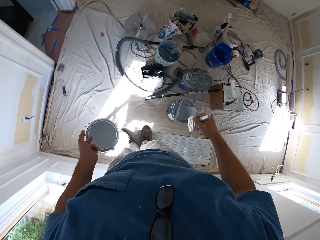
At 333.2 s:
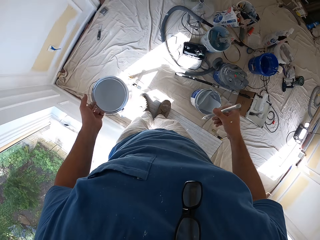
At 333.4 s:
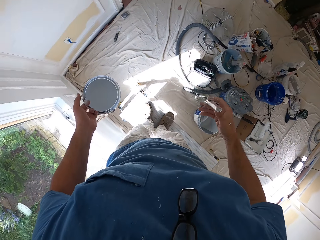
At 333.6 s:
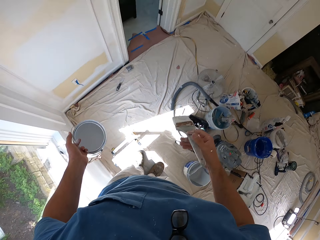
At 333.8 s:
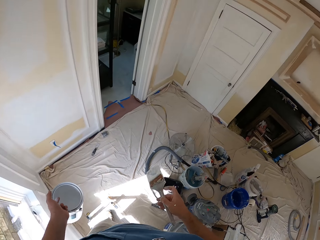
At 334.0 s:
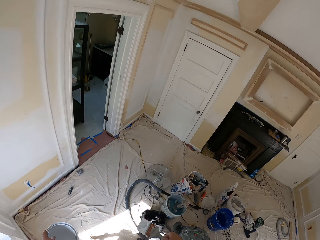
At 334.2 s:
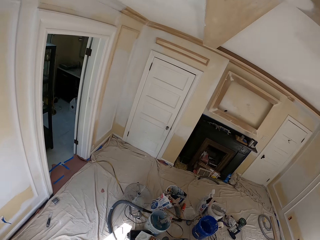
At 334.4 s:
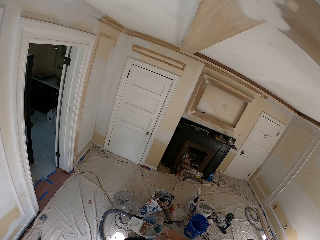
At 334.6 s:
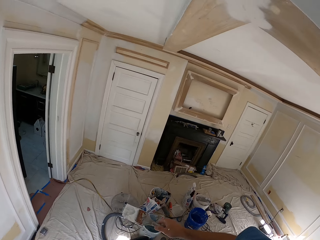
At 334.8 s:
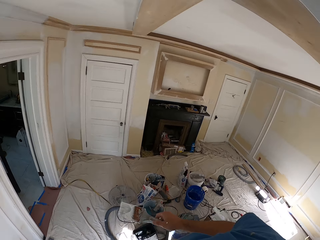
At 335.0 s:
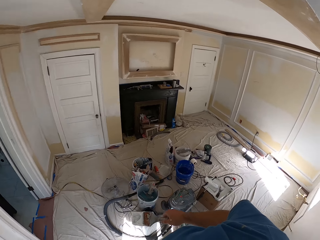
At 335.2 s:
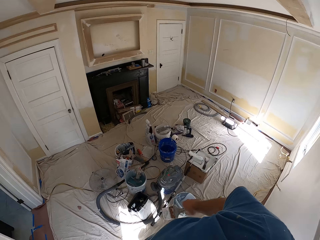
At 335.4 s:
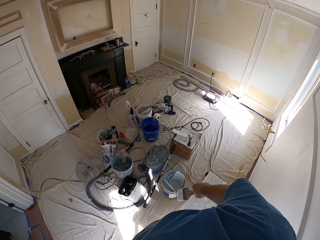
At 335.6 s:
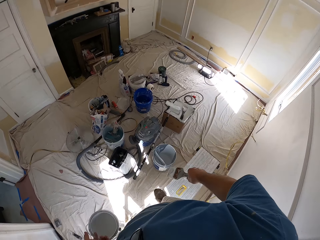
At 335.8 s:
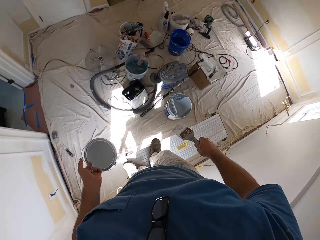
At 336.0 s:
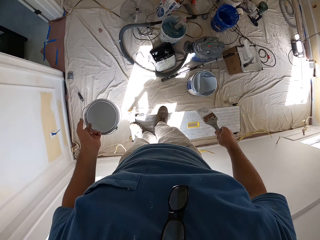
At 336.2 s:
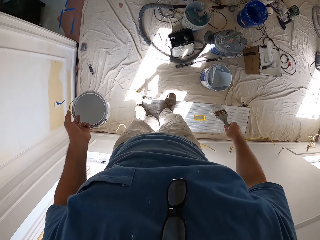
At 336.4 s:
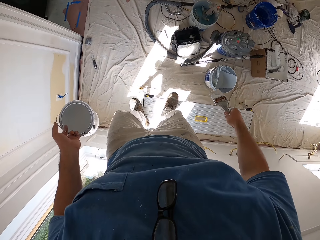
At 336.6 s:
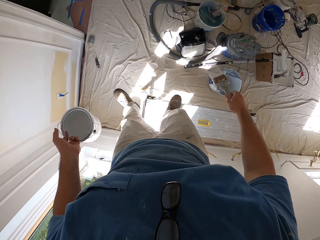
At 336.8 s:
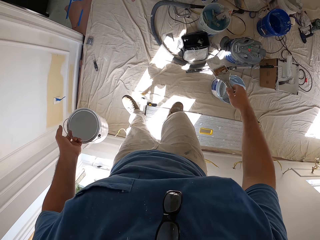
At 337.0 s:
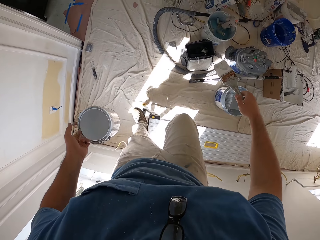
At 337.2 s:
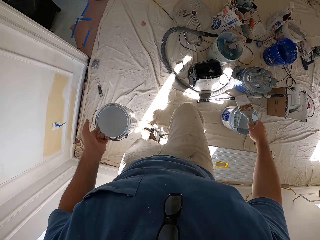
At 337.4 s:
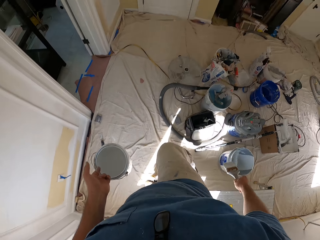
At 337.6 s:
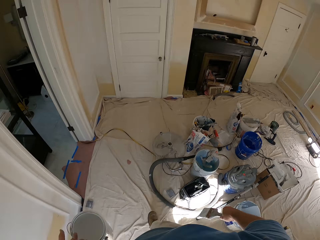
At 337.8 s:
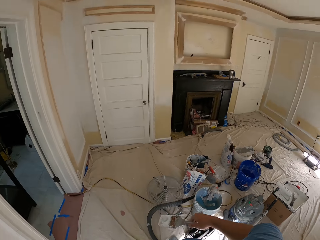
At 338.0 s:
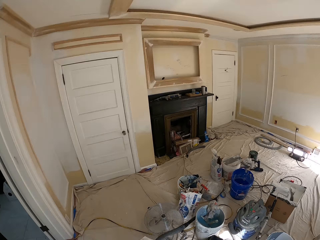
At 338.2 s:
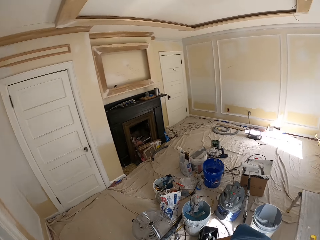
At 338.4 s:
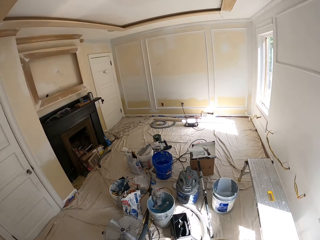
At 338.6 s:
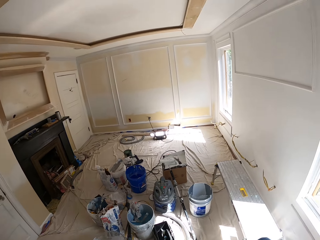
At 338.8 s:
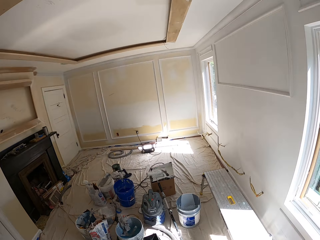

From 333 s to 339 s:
The camera wearer looks around. They step down from the table. They drop down on the bench.

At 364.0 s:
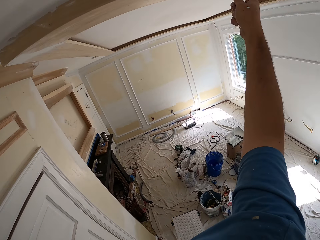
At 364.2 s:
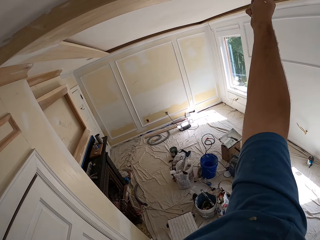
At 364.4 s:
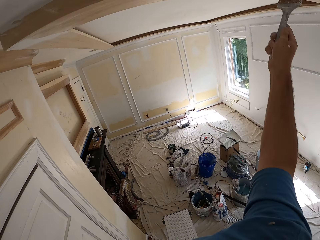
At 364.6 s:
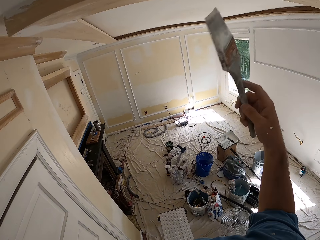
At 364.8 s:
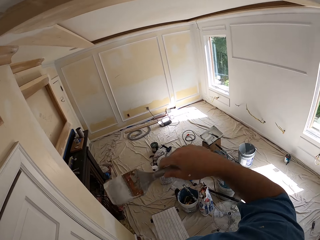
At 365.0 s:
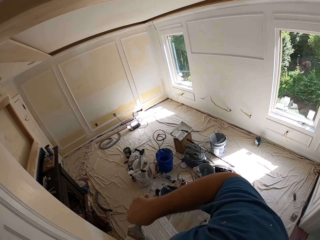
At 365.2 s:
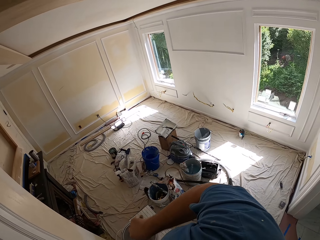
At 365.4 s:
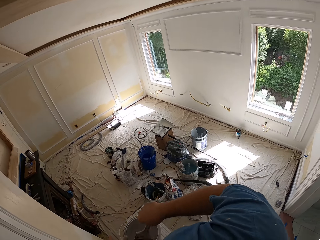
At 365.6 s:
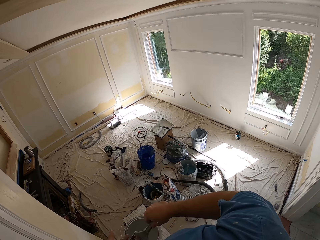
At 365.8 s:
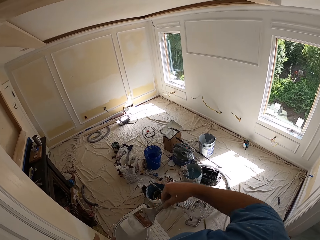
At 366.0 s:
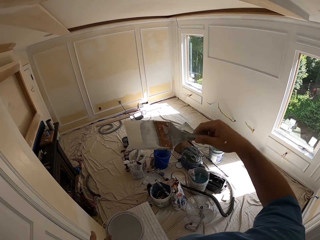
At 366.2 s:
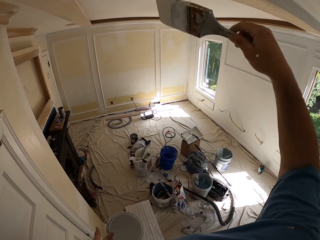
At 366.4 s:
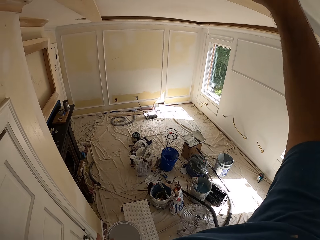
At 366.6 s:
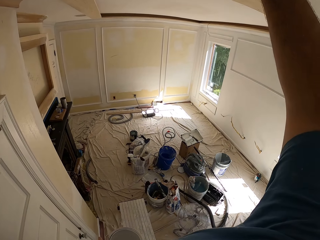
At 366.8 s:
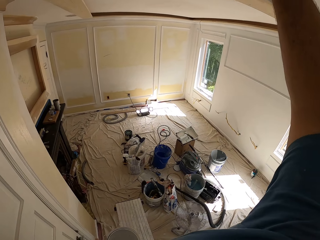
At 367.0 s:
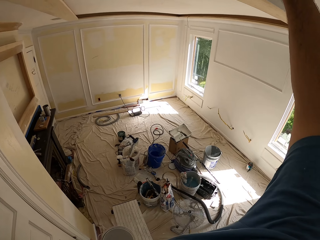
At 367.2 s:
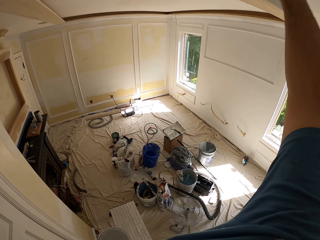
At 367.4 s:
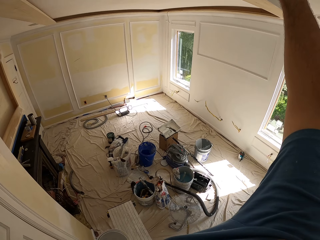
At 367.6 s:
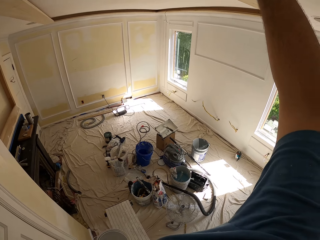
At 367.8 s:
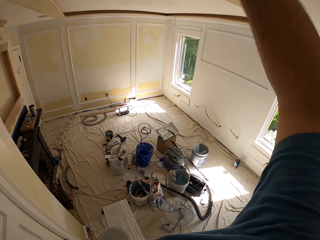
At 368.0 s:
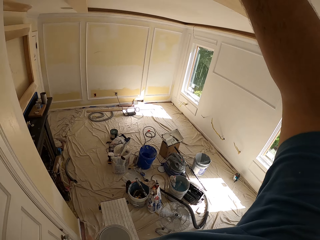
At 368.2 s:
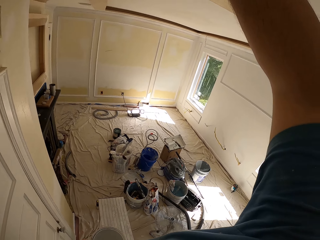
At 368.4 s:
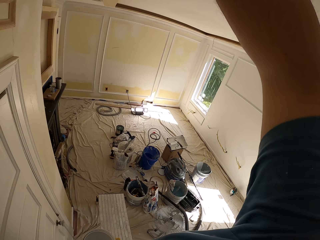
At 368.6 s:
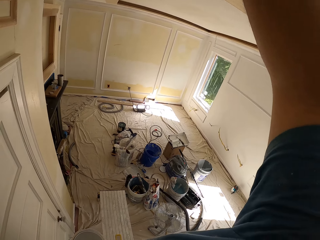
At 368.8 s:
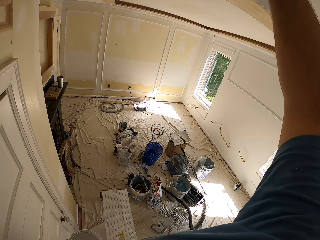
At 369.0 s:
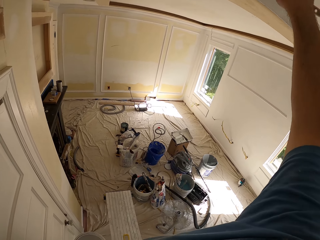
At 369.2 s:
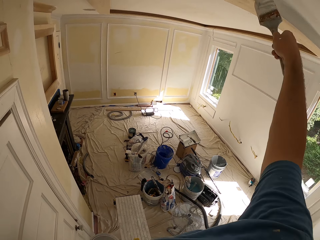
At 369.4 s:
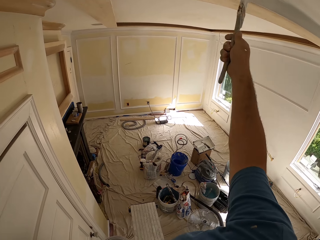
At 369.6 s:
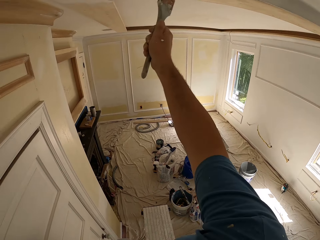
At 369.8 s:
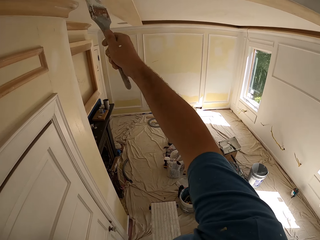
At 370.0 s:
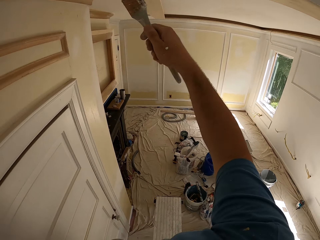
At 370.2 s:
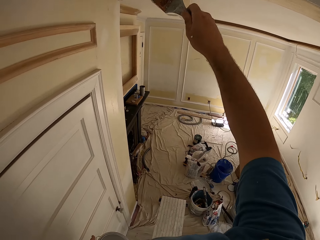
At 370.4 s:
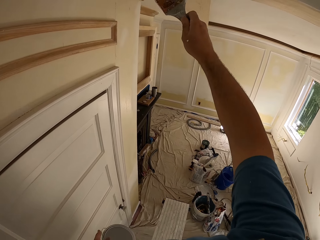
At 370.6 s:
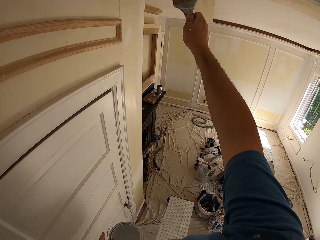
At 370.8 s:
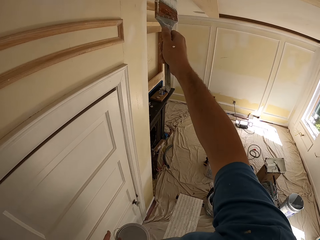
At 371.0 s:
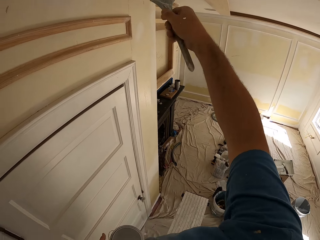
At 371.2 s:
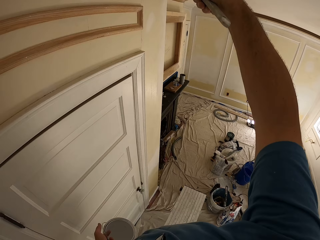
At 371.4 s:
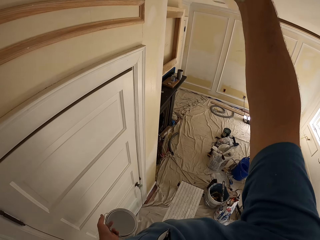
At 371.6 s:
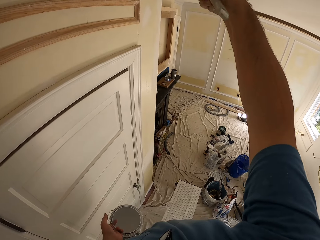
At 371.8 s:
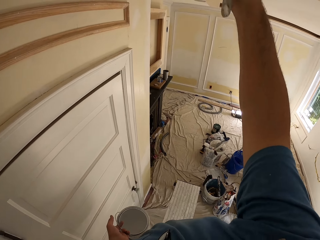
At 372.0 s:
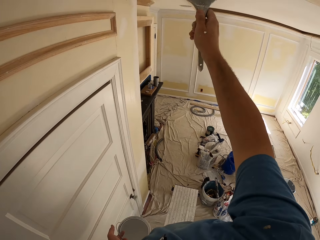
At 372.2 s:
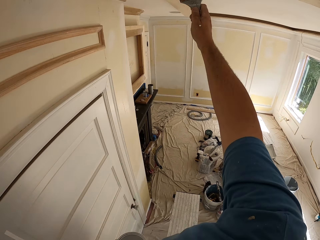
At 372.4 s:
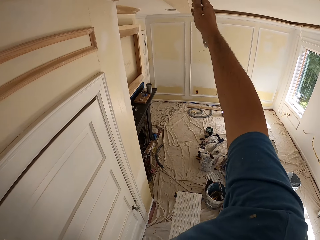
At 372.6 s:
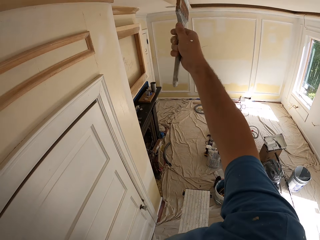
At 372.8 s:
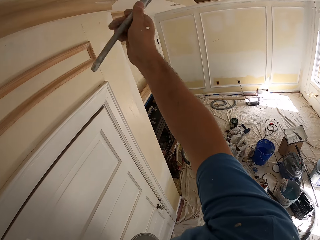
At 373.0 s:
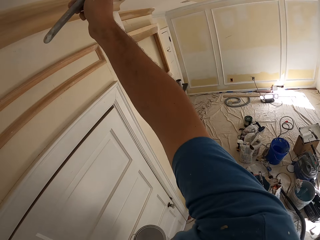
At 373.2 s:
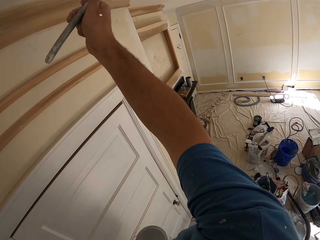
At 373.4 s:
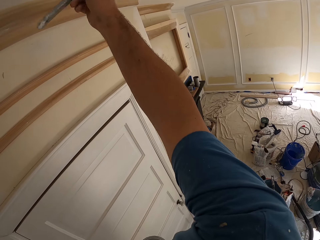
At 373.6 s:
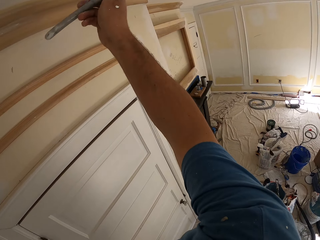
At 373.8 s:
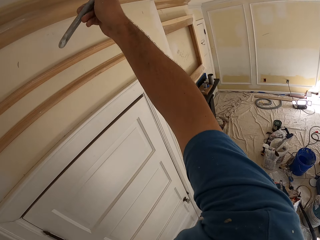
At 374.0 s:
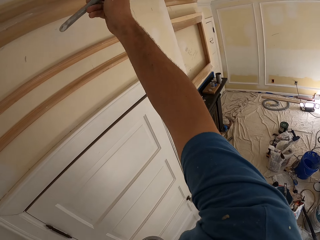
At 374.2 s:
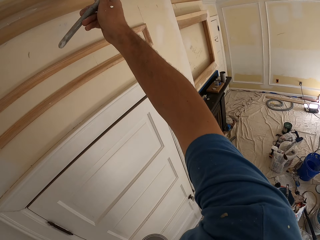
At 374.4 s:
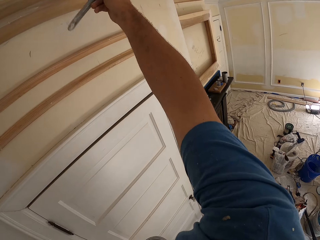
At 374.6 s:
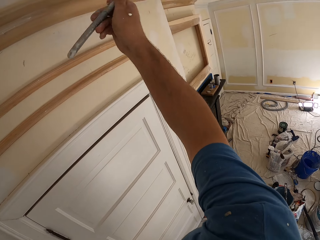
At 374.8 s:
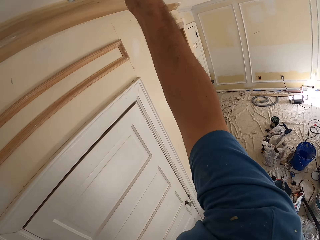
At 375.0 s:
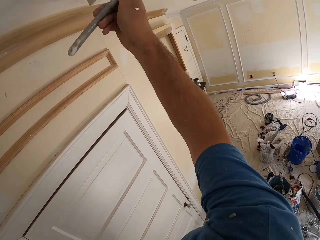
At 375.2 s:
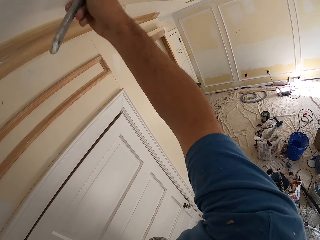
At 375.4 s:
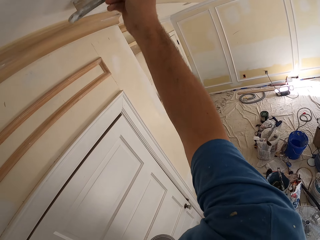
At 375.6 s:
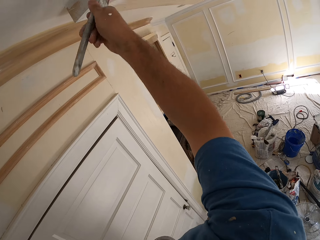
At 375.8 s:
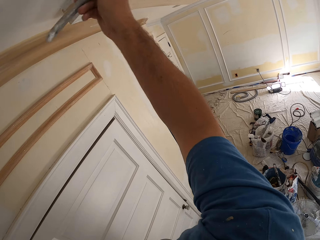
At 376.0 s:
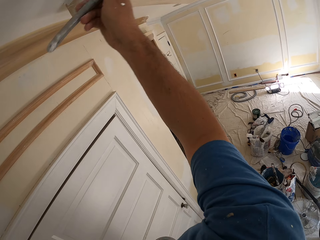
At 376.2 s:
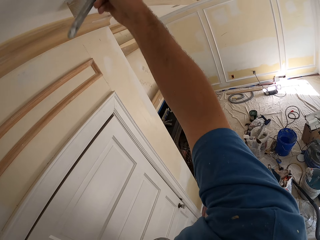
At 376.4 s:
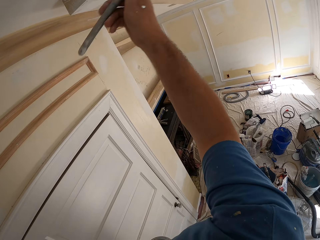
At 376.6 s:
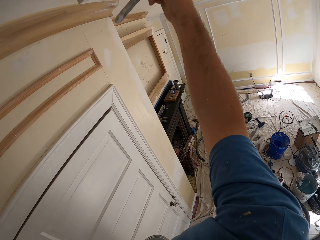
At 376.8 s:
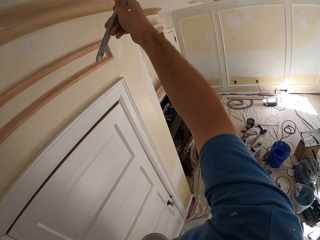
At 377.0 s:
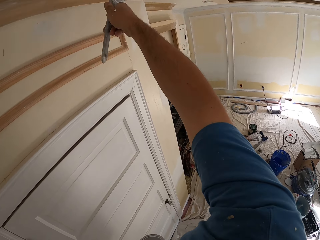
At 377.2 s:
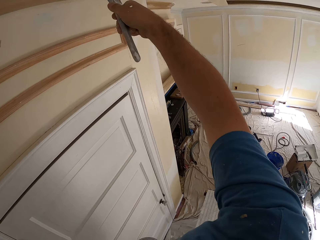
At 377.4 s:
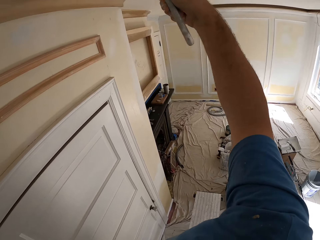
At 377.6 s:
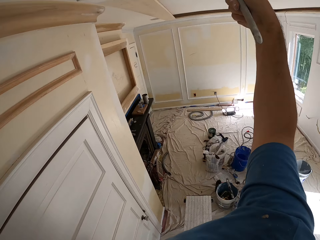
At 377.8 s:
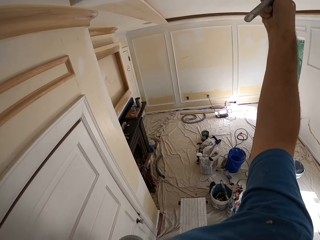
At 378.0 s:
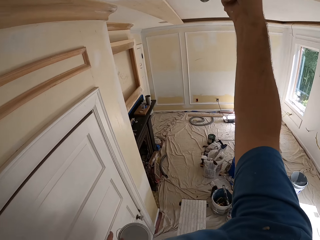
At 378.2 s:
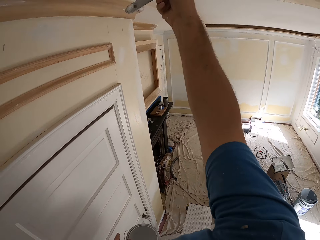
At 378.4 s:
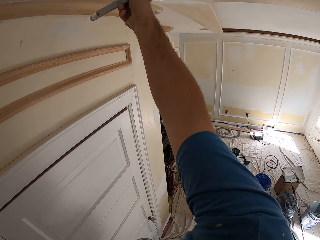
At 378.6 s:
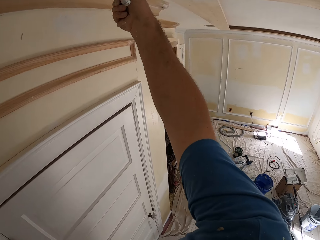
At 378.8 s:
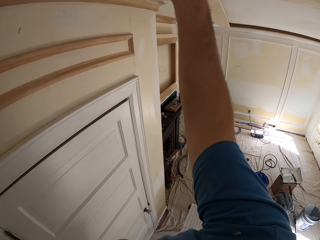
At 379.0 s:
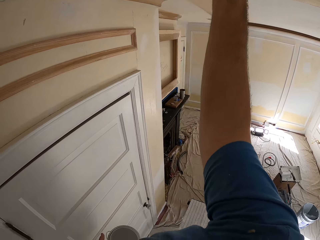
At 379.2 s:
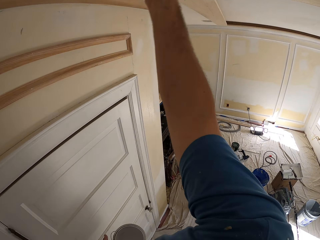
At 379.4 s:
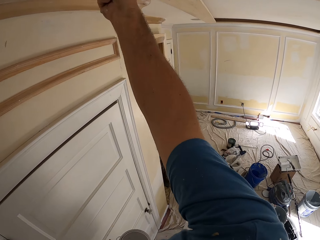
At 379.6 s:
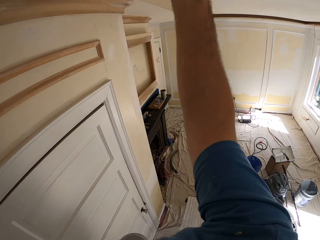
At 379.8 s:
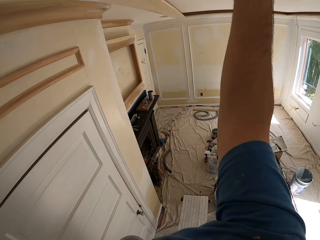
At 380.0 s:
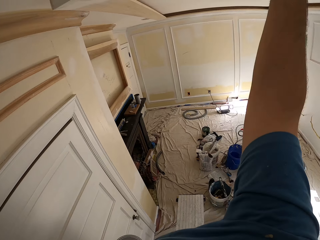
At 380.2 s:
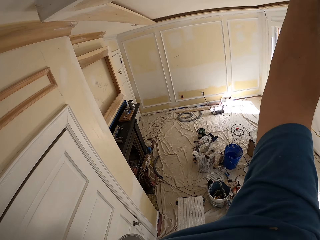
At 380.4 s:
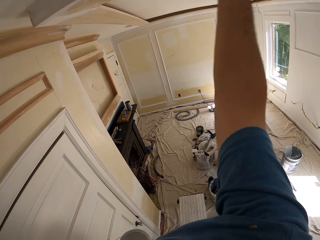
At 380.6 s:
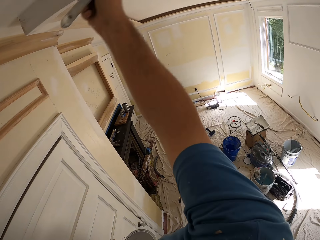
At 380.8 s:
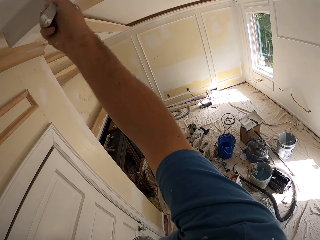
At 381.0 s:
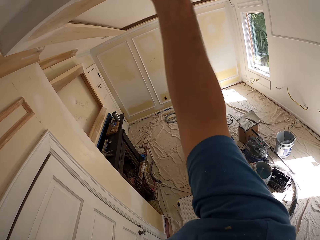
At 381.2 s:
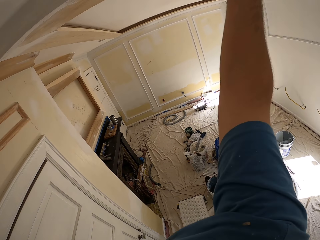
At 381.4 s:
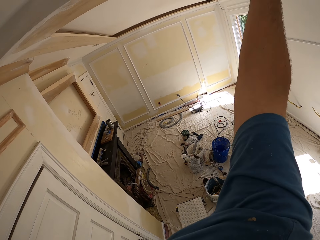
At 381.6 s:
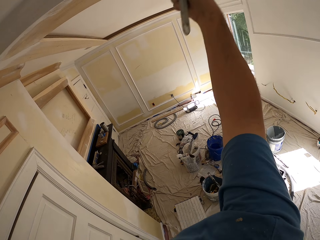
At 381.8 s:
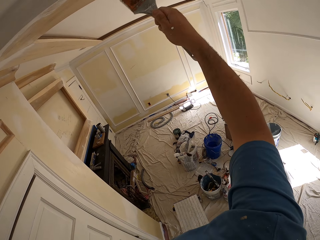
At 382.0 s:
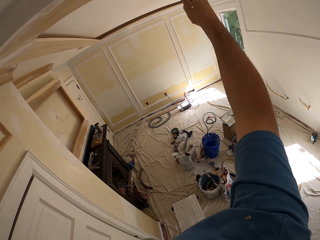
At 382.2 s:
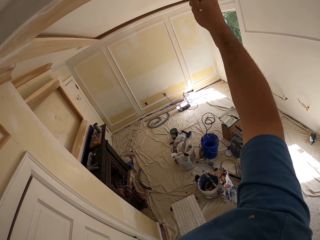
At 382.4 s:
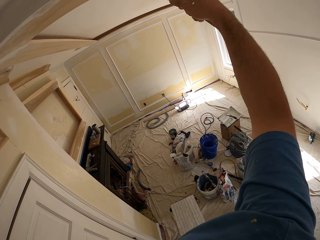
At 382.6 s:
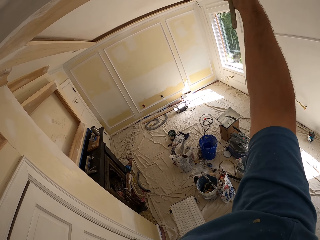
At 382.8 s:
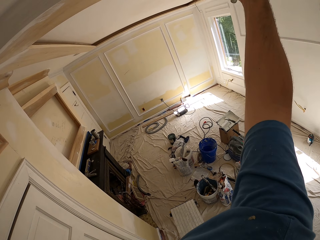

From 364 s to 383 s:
The camera wearer dips the paint brush into the paint can. They paint the ceiling of the room with the paint brush.
